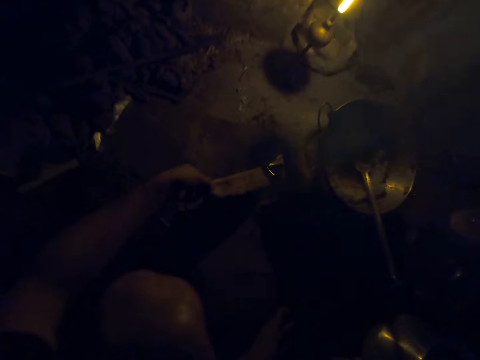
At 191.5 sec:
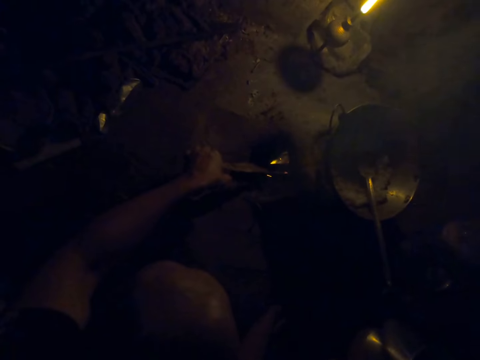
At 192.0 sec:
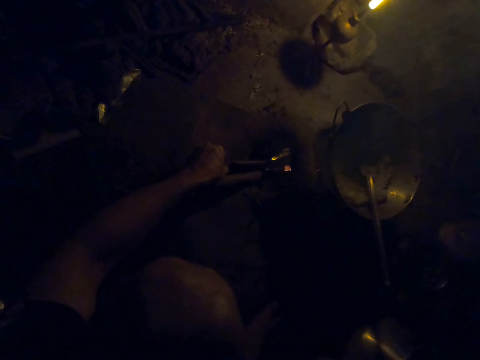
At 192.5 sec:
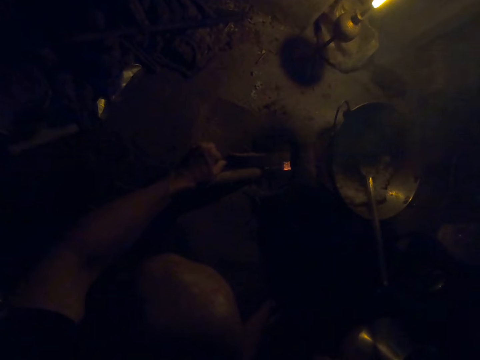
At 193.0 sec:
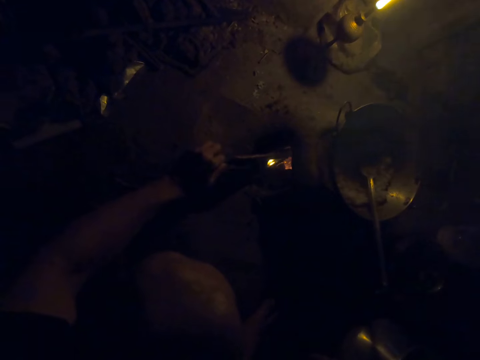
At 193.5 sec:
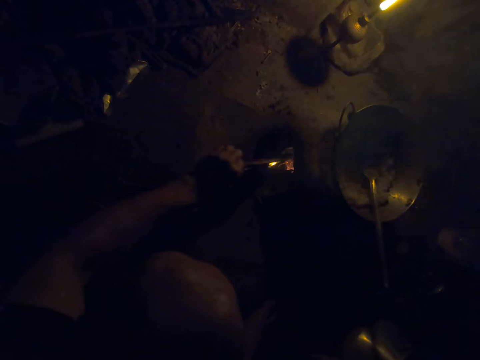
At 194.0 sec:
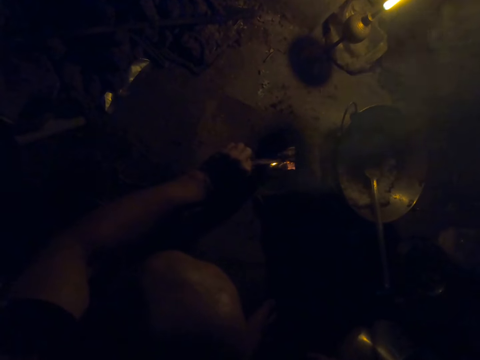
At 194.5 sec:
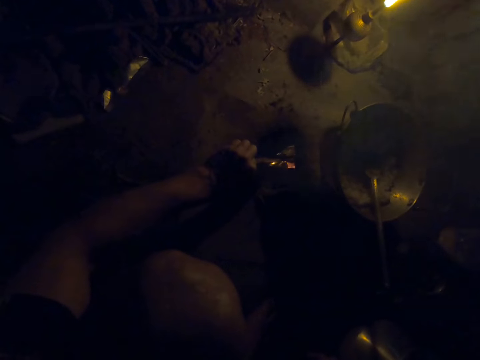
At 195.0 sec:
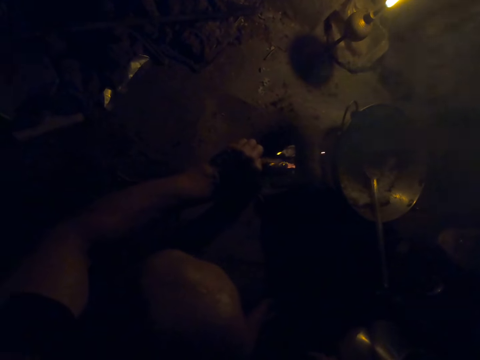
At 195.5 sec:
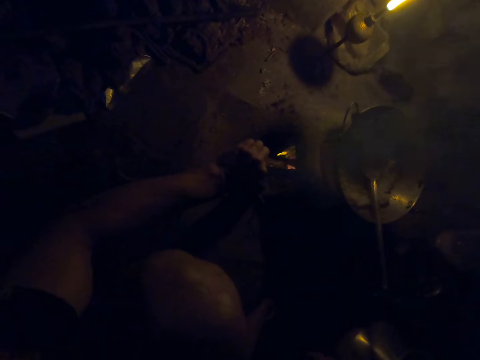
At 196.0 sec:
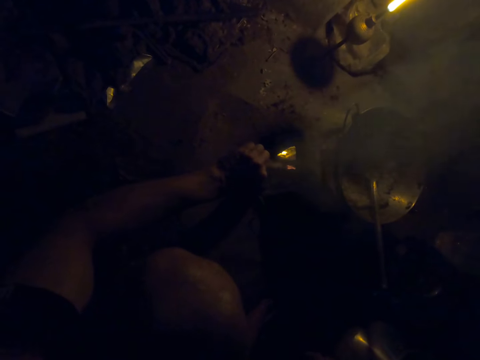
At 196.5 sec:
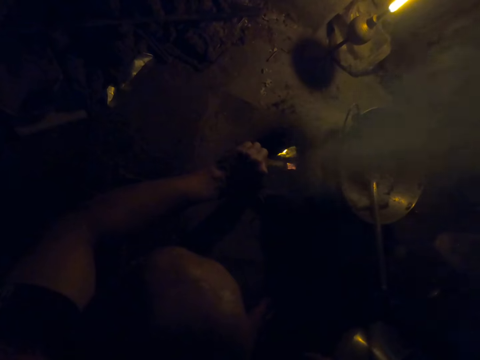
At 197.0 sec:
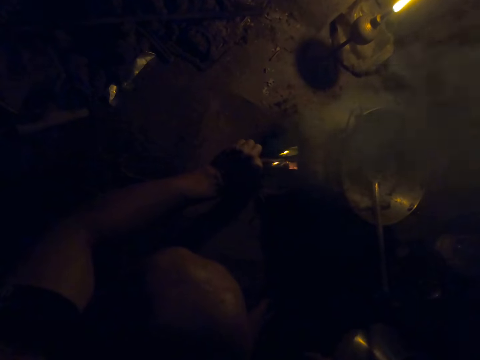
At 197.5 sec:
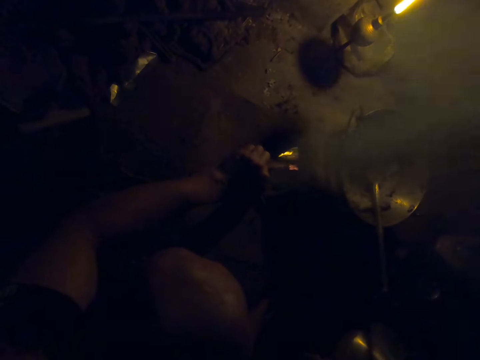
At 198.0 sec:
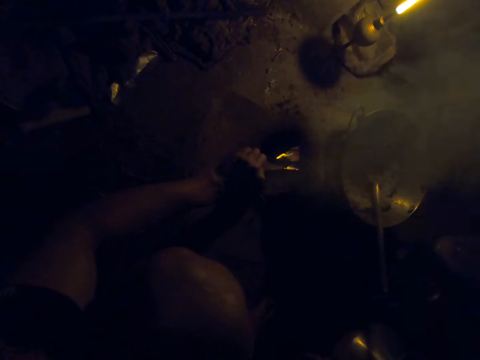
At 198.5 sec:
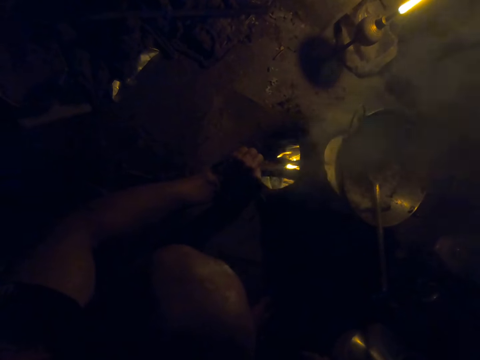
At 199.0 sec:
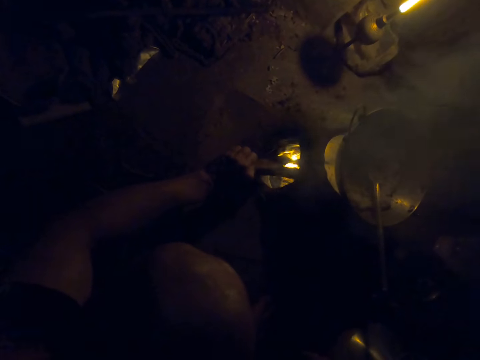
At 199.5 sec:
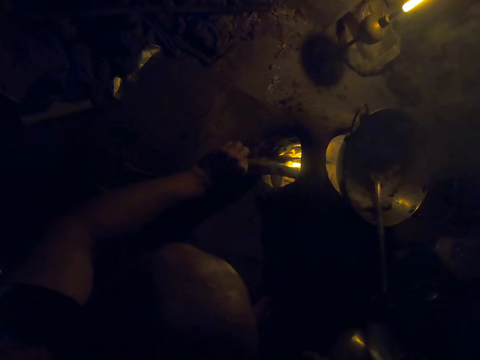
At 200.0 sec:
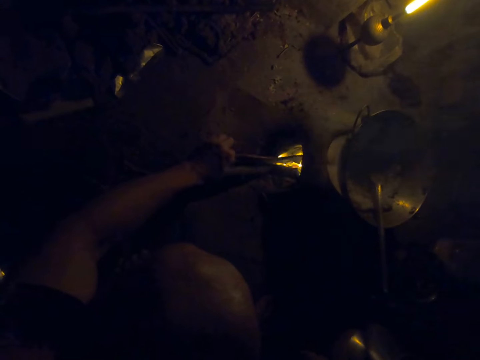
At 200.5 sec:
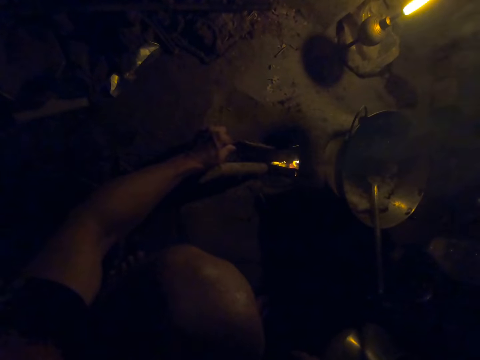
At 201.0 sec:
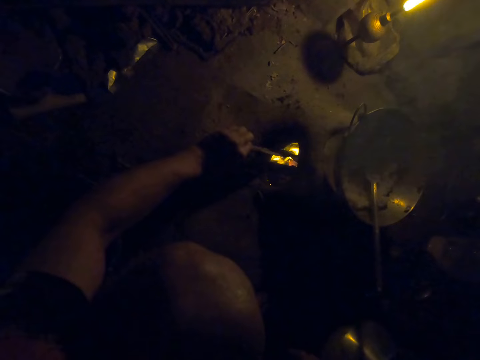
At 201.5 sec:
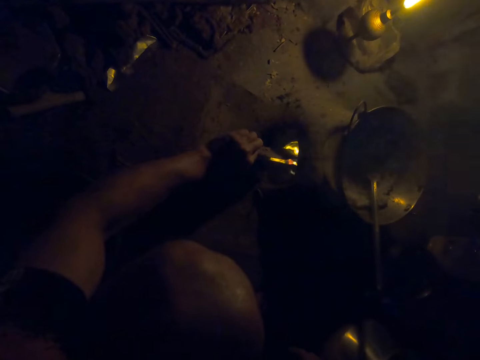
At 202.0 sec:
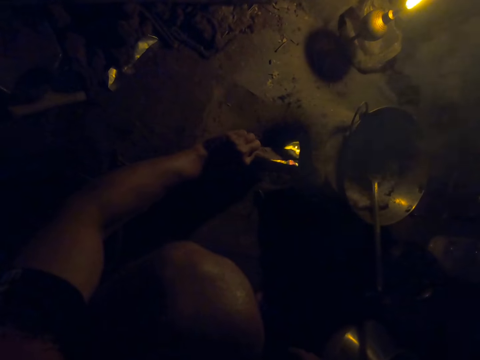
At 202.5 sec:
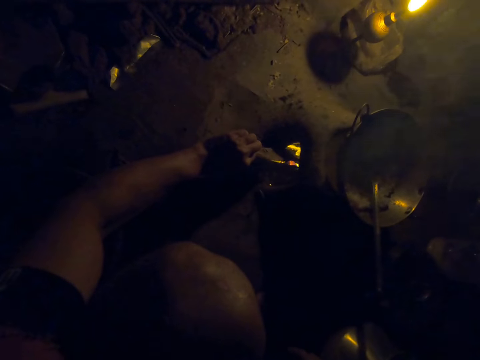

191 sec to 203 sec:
The camera wearer puts the firewood in the firewood stove. She adjusts the firewood with her left hand.

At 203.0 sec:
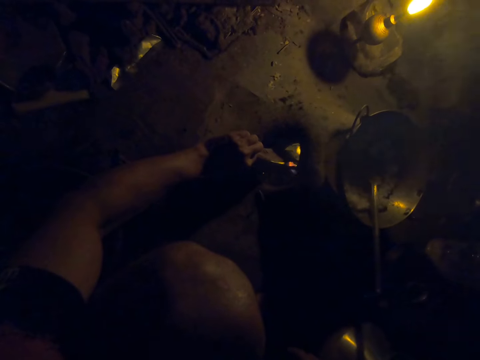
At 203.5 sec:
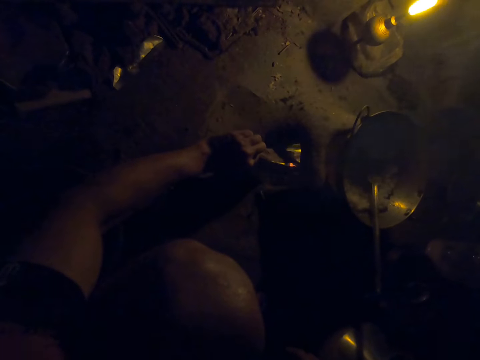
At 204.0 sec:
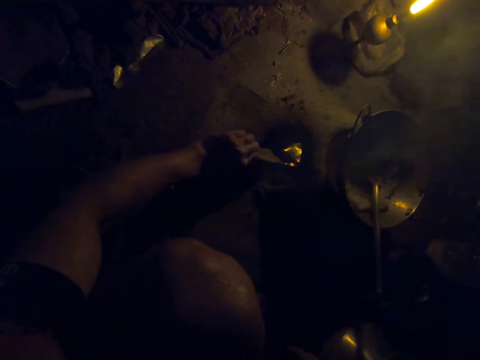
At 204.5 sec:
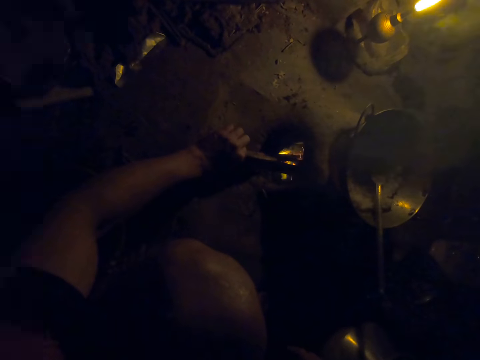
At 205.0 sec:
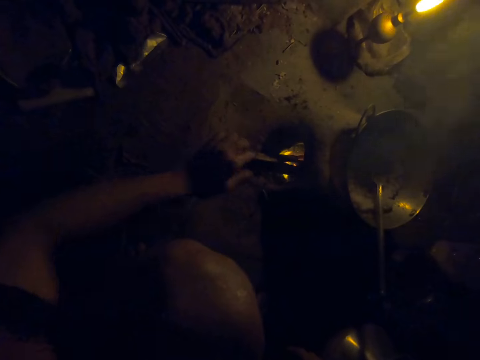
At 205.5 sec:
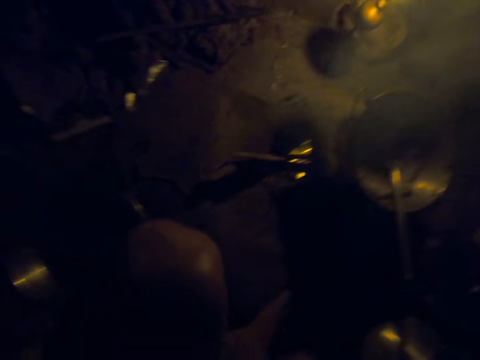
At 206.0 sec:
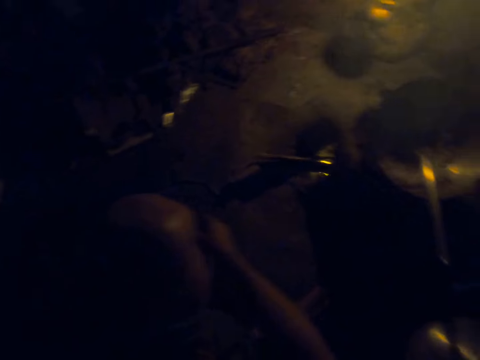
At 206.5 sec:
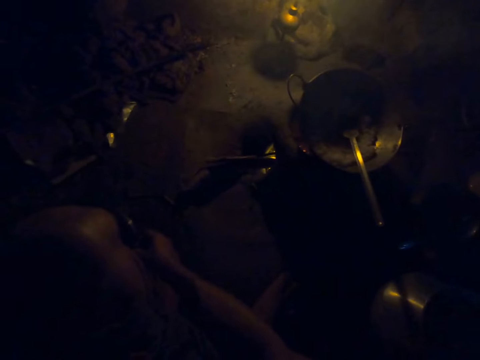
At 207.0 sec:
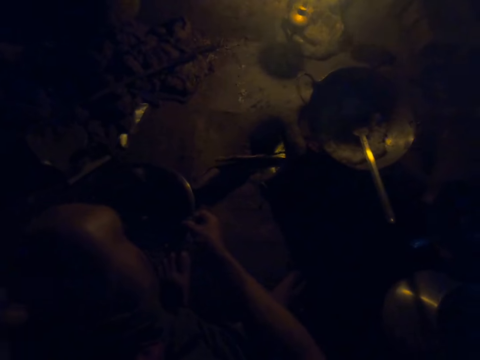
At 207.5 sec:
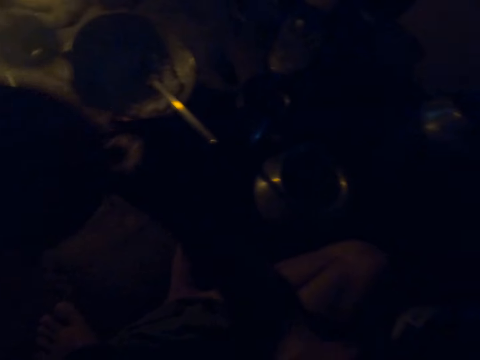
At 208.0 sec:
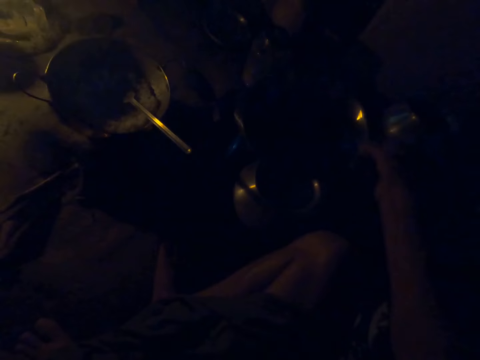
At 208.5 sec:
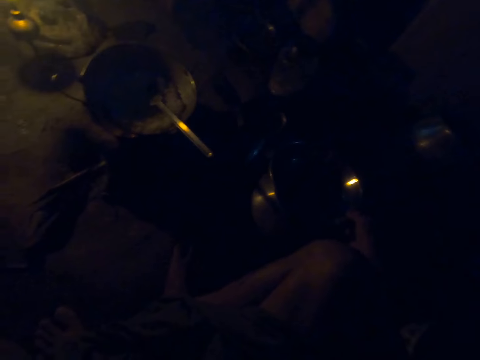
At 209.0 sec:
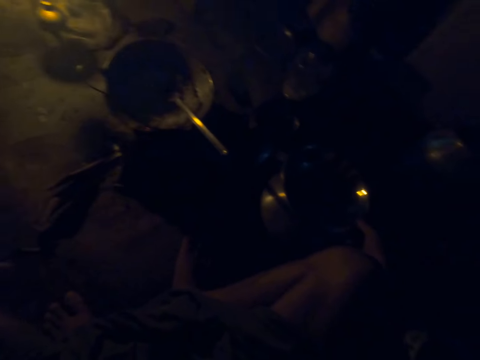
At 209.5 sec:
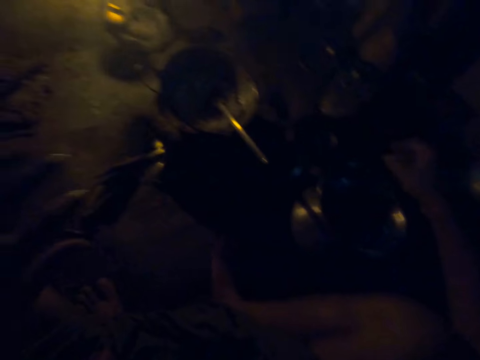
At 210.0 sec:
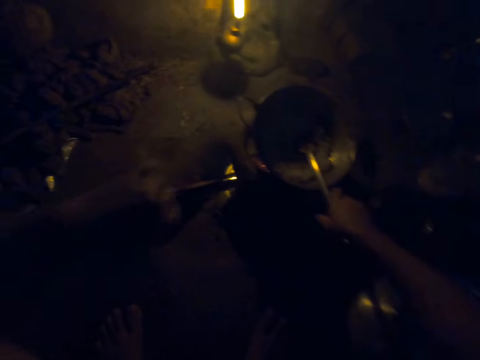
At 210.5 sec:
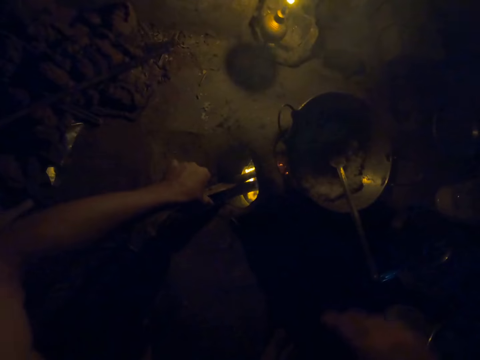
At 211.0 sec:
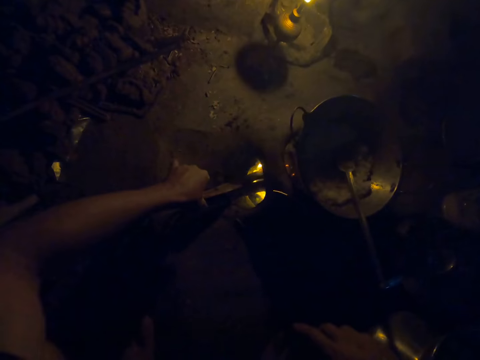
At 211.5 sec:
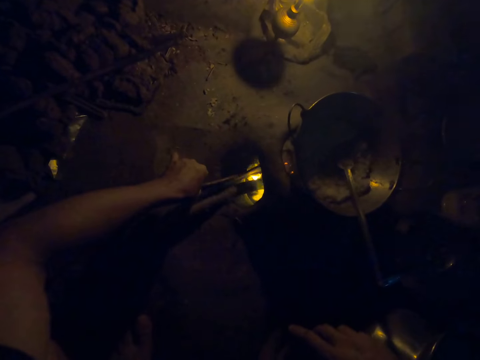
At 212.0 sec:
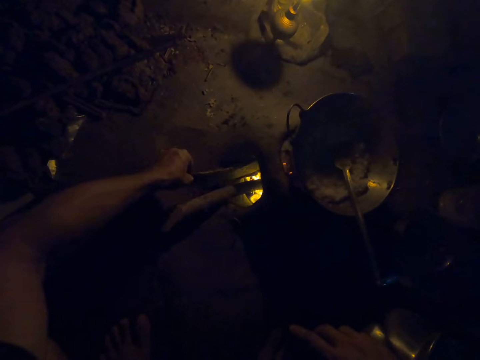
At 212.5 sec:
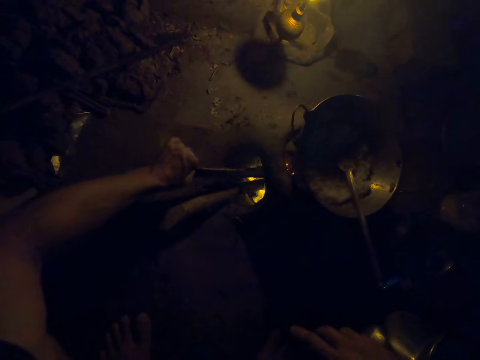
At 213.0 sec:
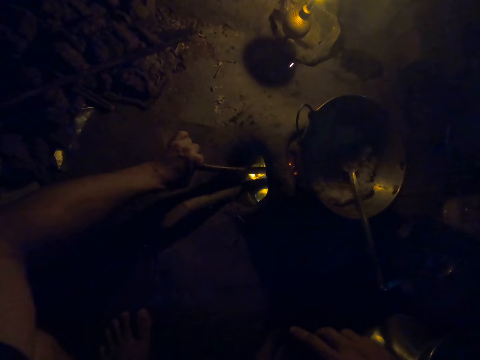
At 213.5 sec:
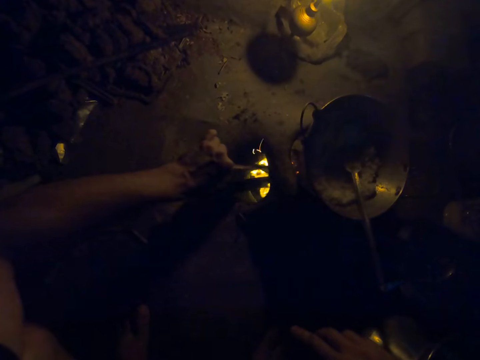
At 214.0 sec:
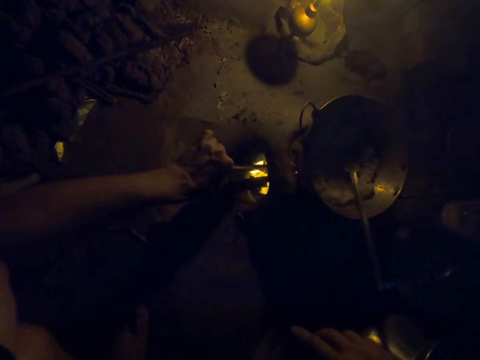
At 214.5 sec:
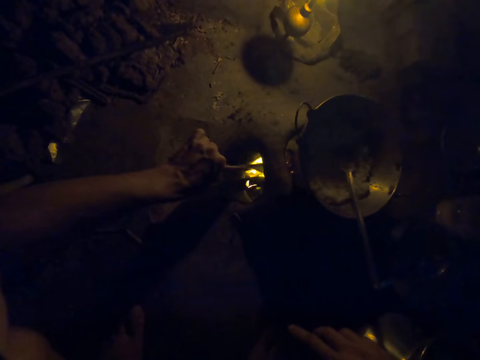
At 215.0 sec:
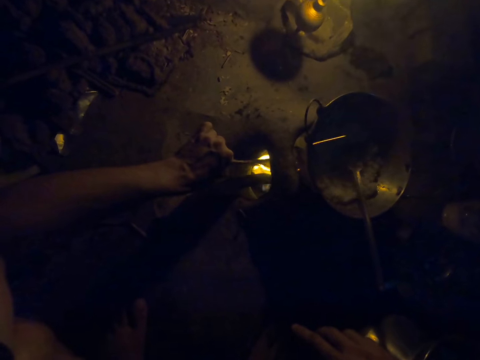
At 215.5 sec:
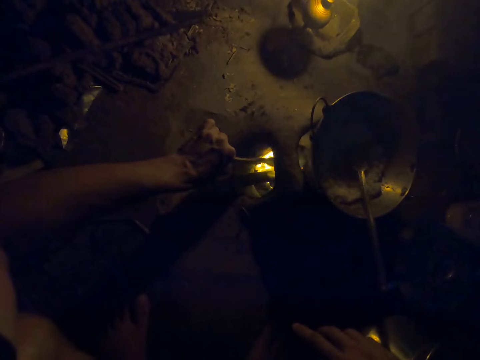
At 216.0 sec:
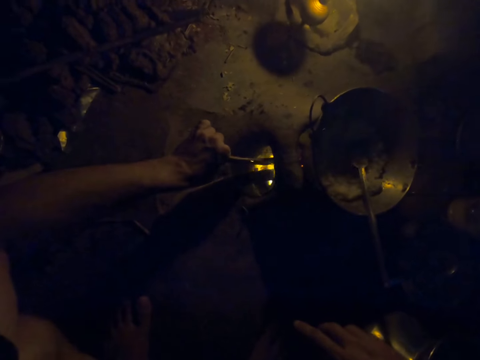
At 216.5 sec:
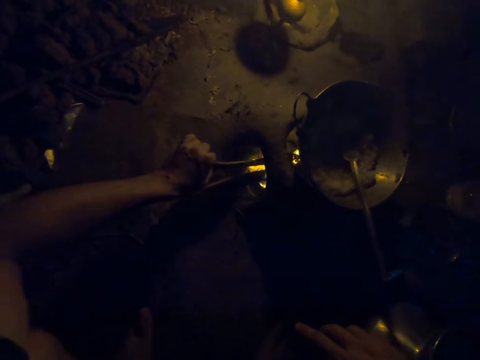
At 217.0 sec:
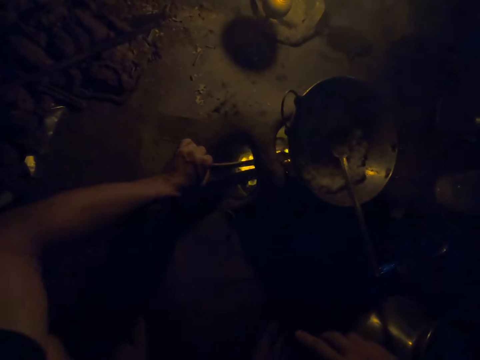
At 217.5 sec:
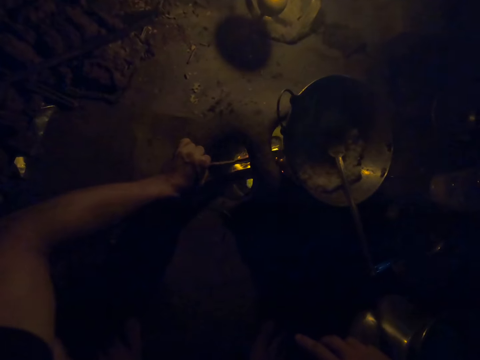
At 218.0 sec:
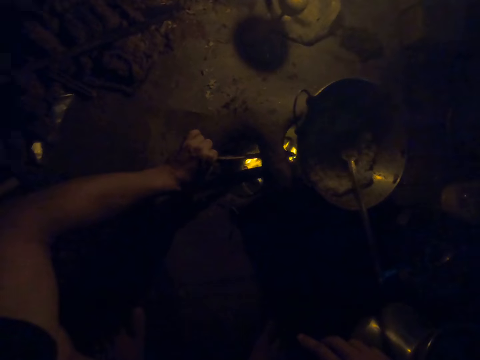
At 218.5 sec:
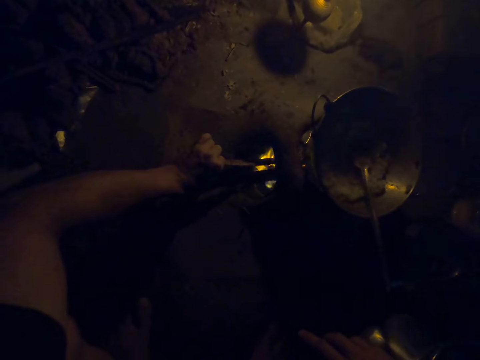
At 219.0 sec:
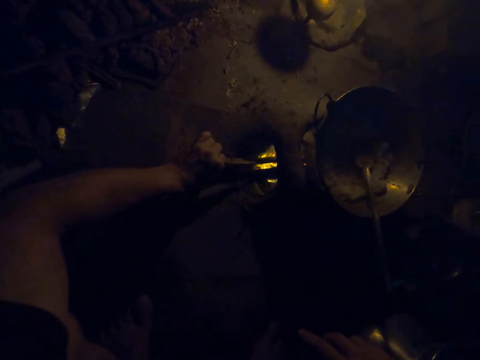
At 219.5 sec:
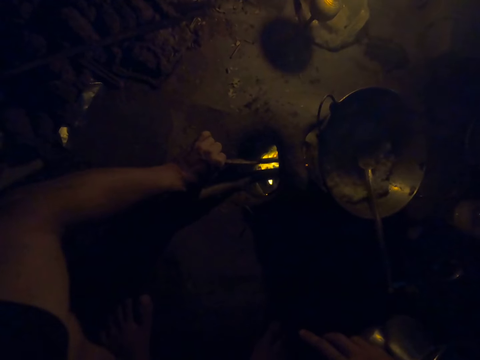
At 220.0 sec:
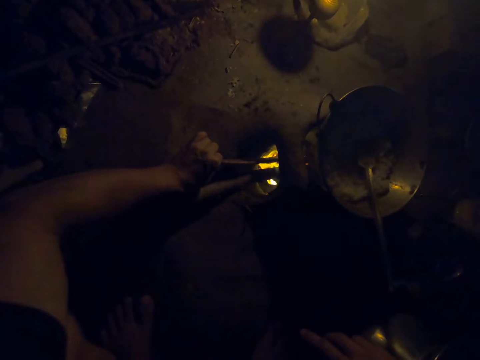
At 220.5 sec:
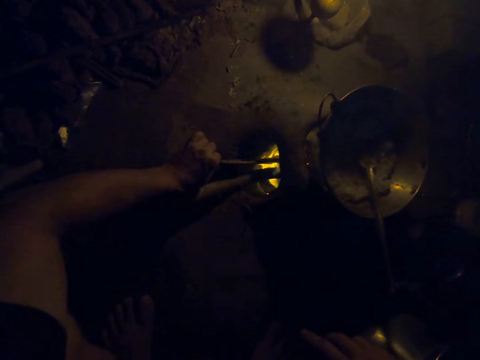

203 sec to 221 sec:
The camera wearer moves backwards. She picks something on the right hand. She moves a container with her right hand. She puts the object aside. She turns a wood in the firewood stove with her left hand.
